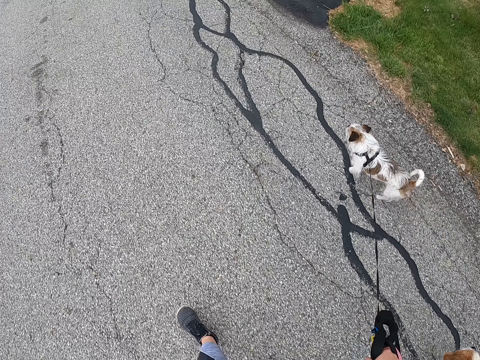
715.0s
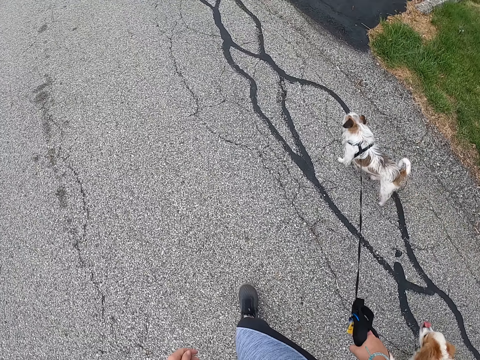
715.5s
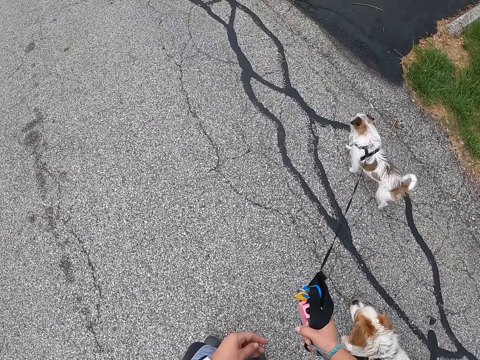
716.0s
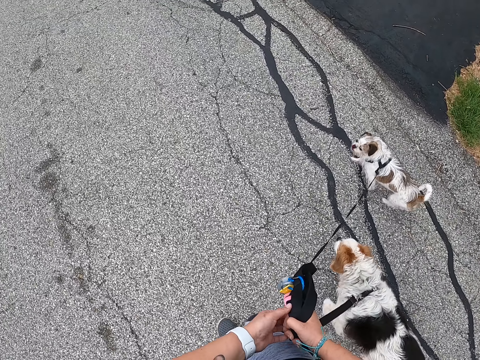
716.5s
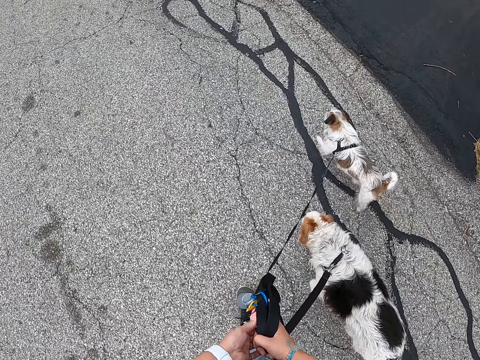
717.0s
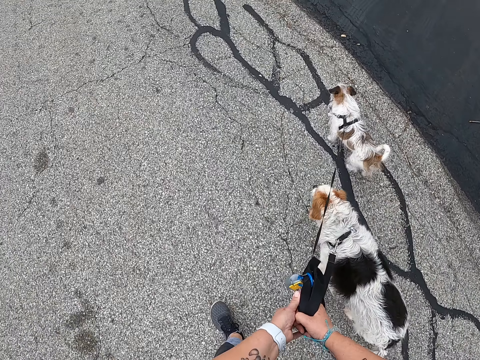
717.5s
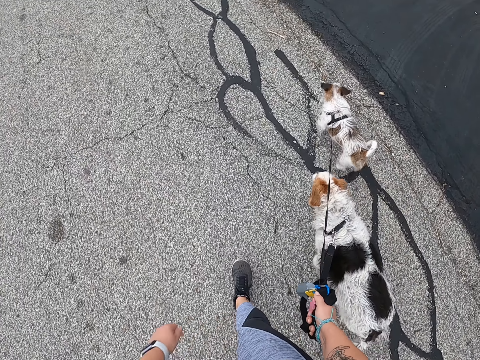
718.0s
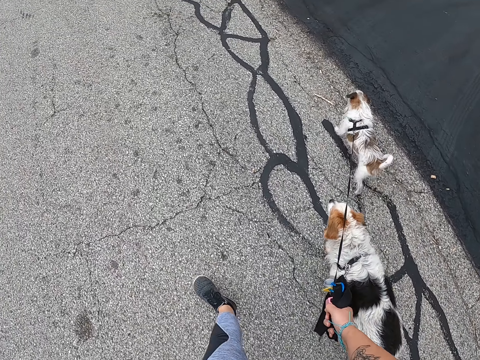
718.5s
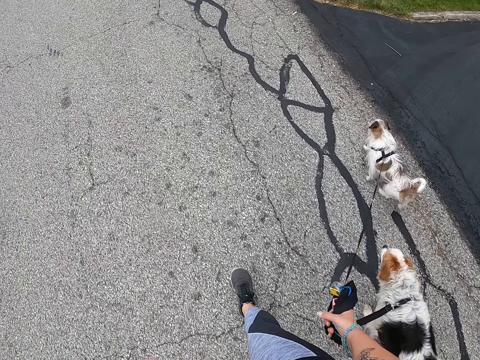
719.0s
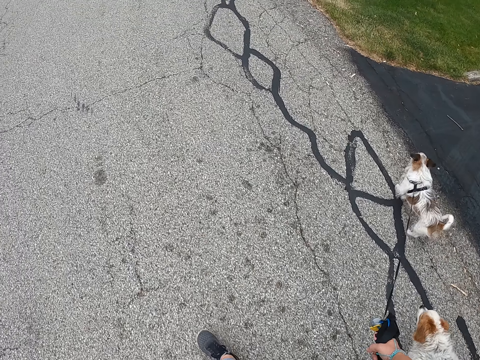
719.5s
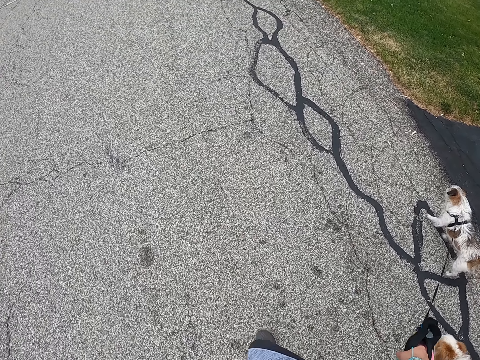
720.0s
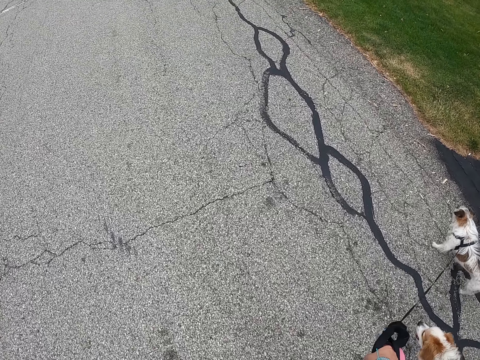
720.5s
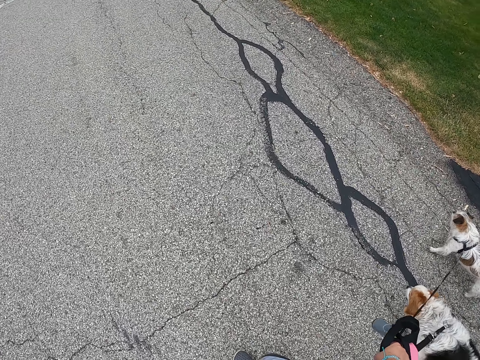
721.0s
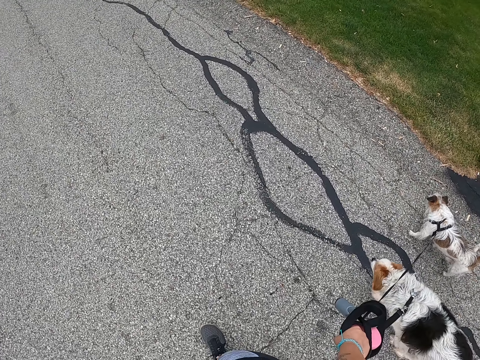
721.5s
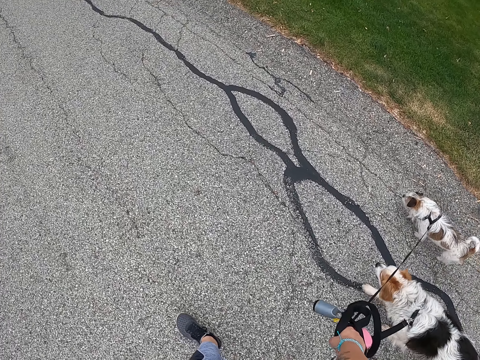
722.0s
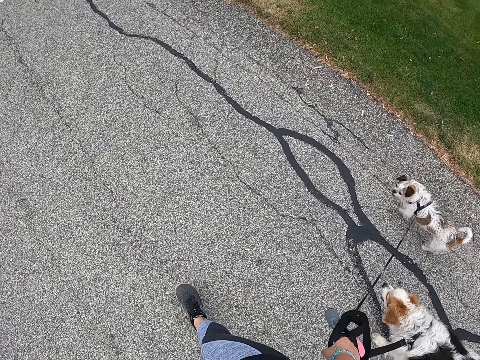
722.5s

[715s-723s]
The camera wearer pulls a leash with her right hand. She holds the leashes with her left hand. She walks the dogs.

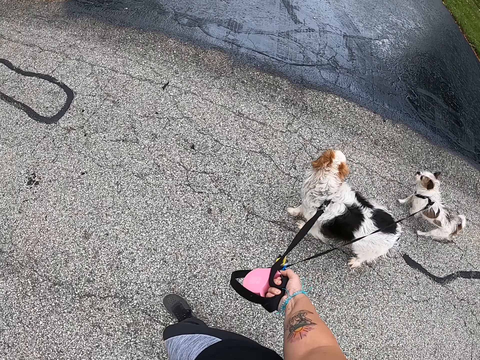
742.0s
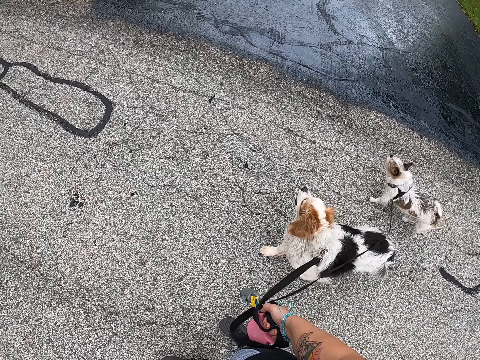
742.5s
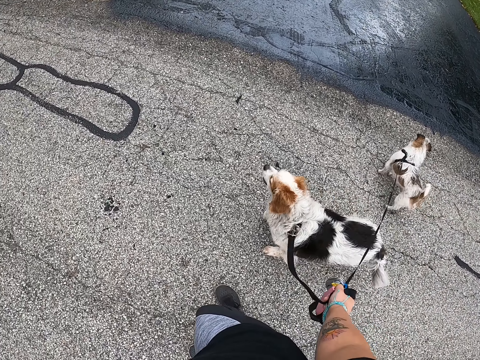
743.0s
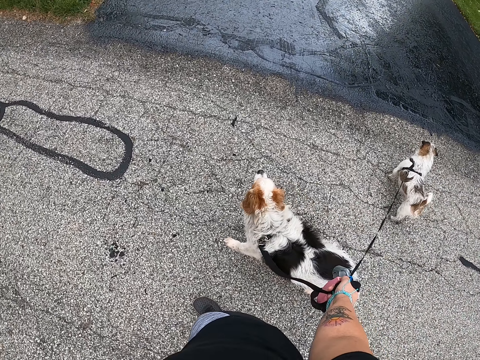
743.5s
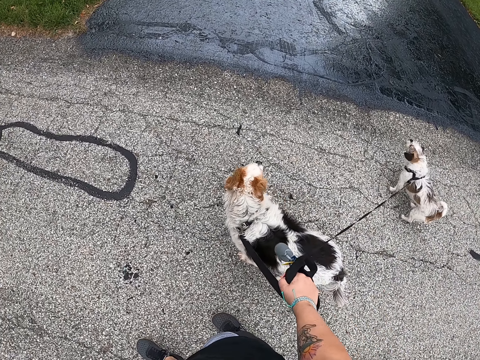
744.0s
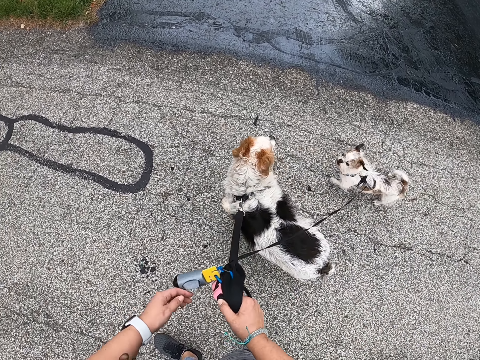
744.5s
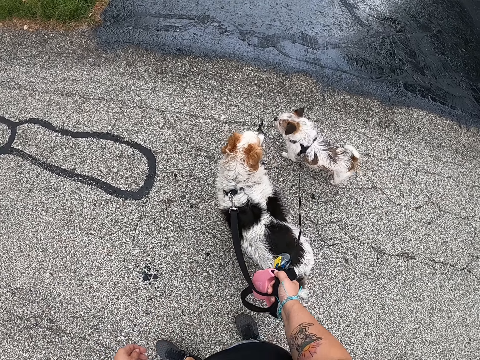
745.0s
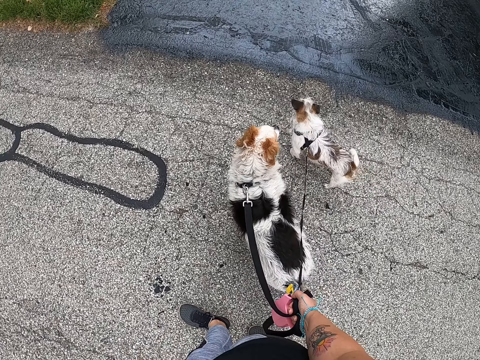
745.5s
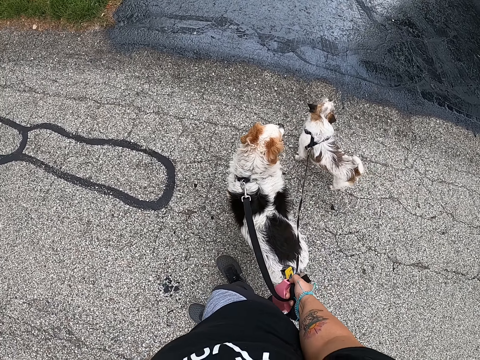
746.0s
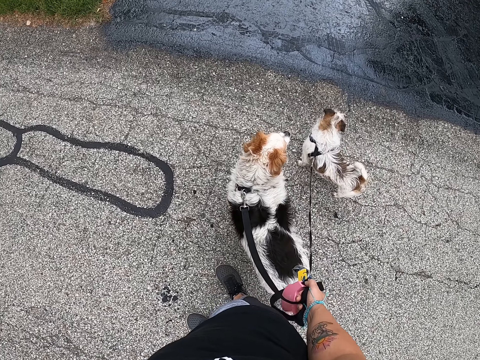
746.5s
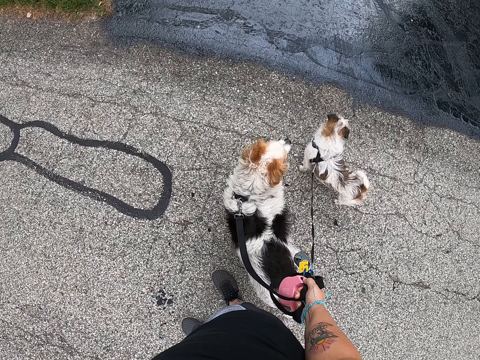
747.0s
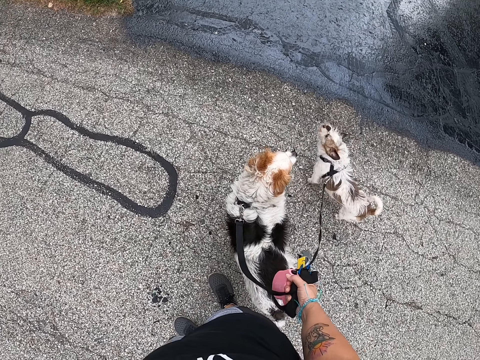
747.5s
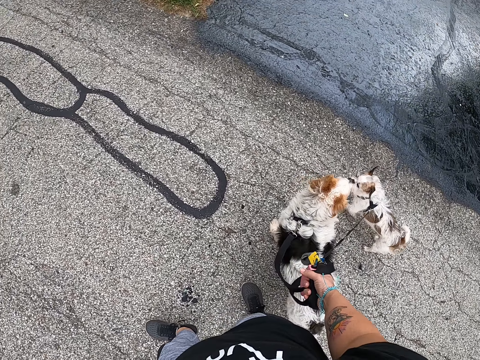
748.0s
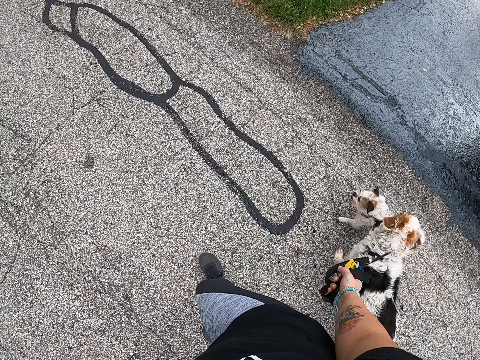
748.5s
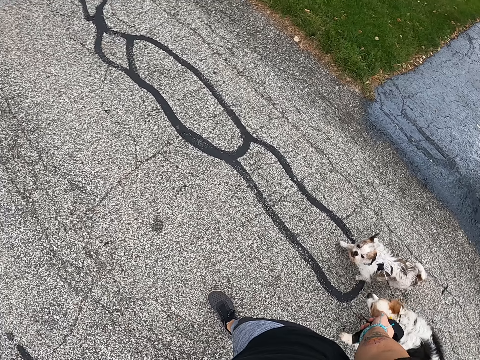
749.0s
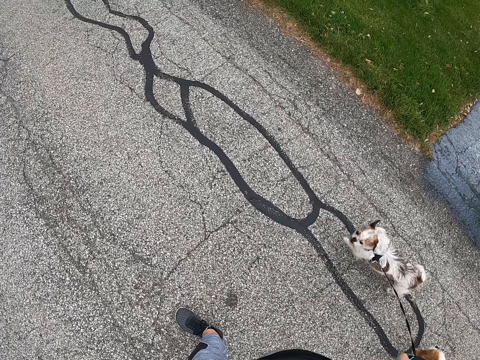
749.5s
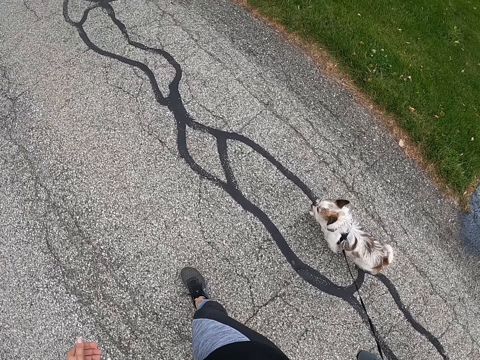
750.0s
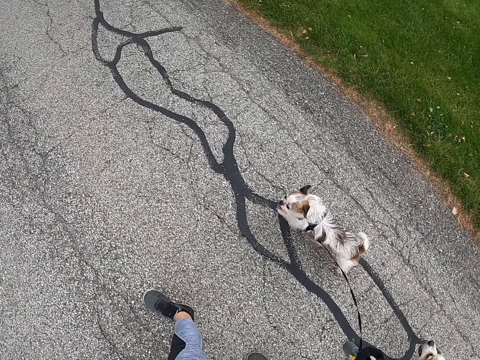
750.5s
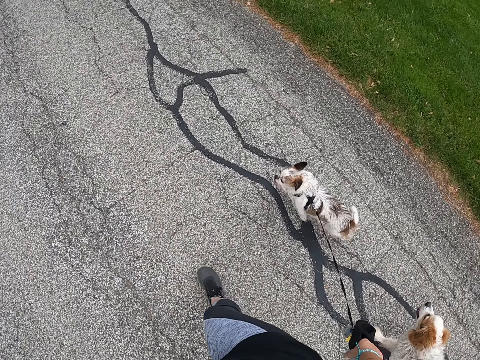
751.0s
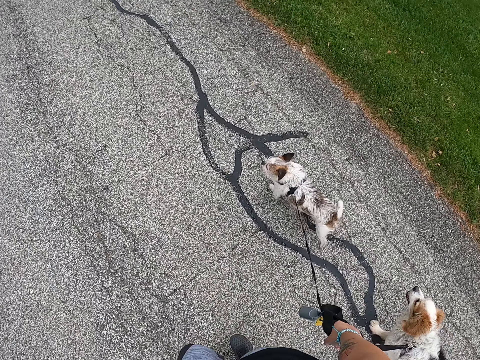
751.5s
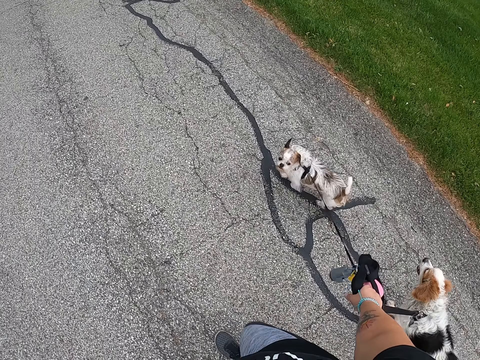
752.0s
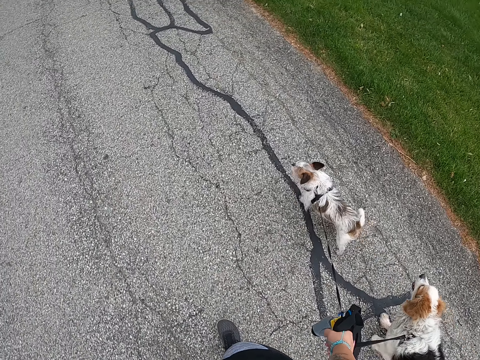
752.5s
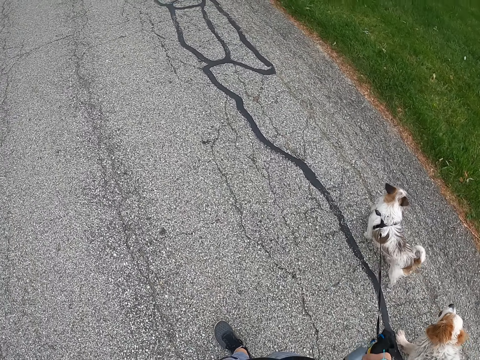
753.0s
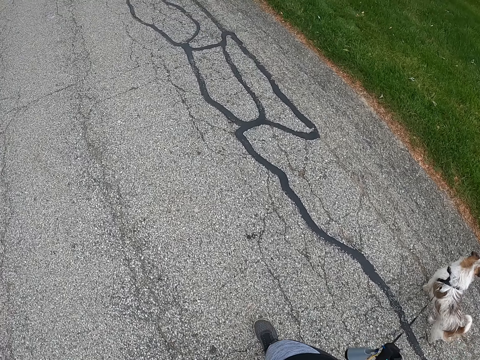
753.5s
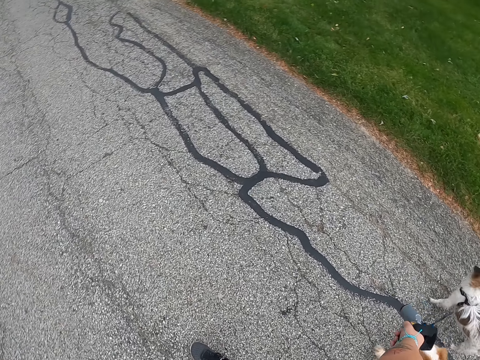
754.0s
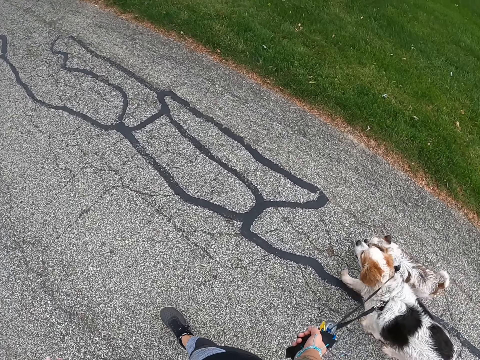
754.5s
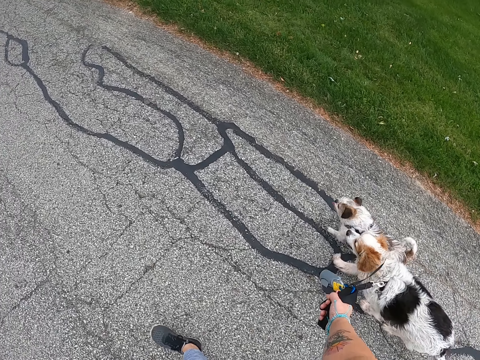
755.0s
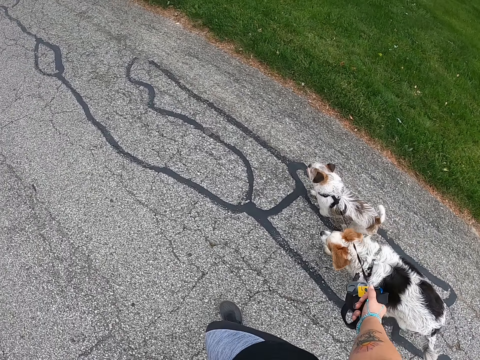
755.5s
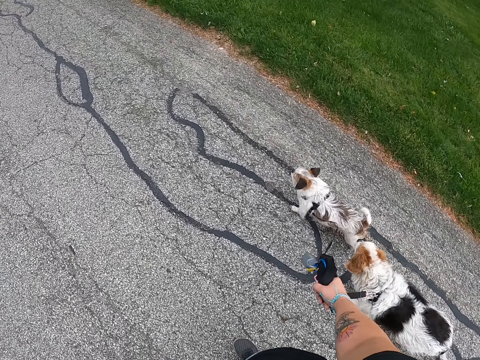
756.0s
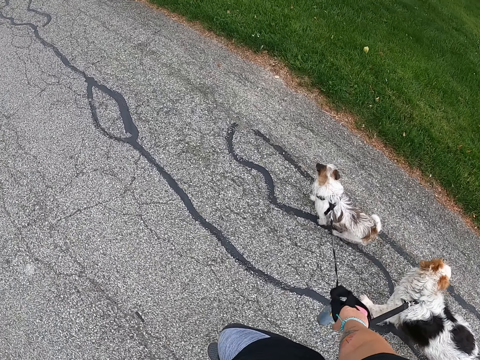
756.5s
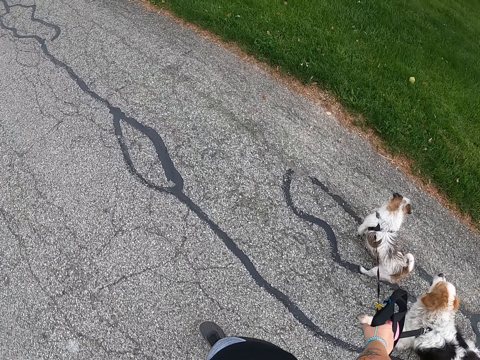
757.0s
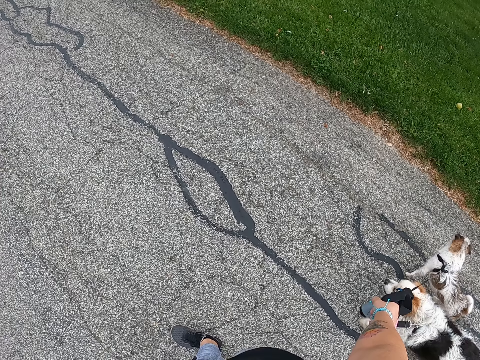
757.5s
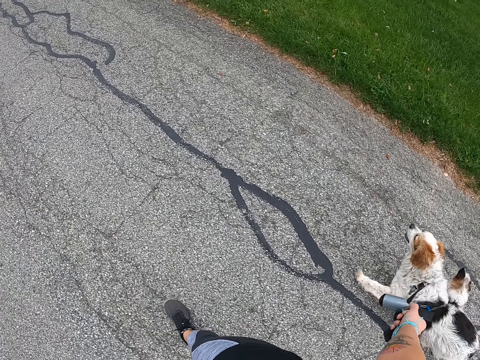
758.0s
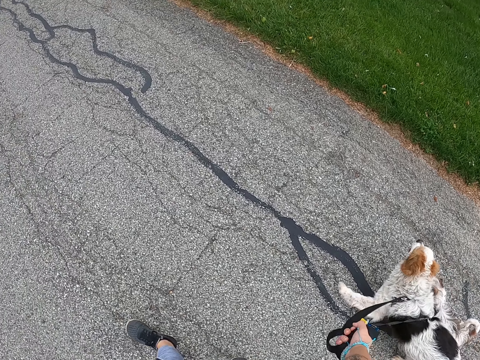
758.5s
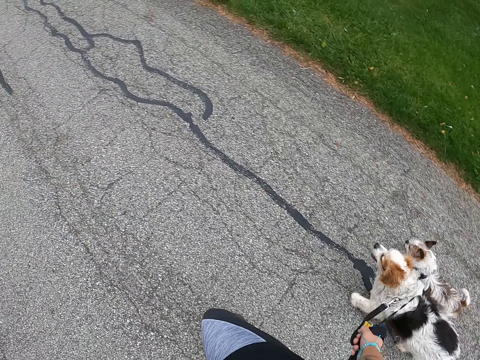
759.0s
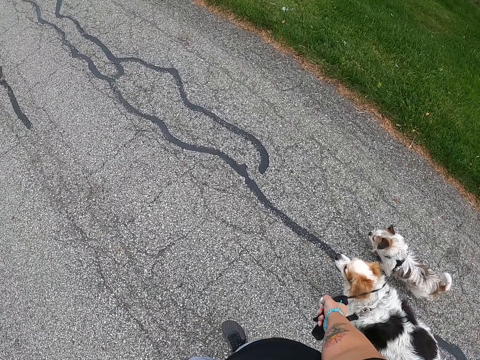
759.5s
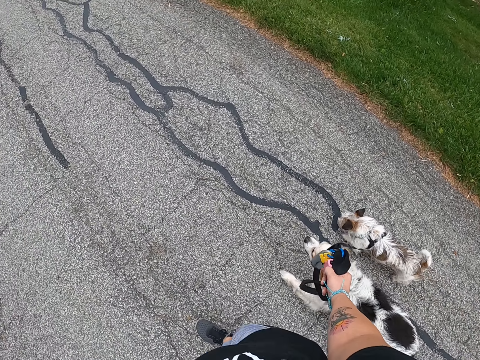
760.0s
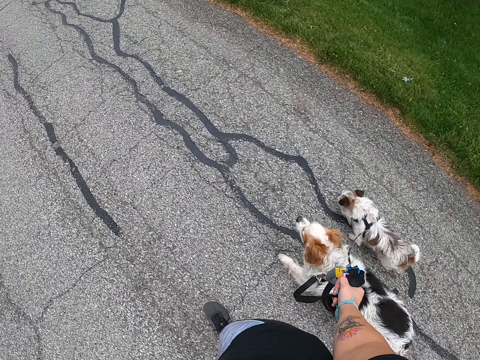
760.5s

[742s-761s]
The camera wearer pulls a leash with her right hand. She stops. She walks the dogs.
